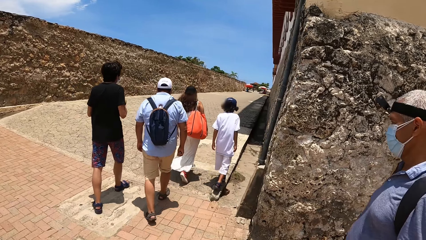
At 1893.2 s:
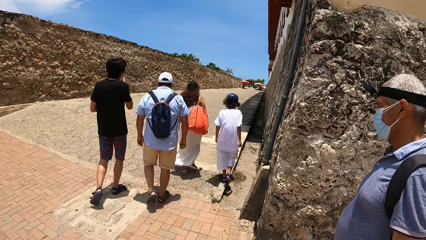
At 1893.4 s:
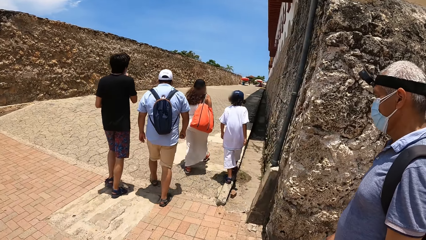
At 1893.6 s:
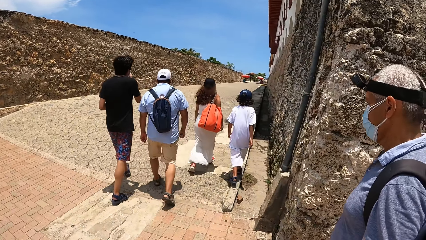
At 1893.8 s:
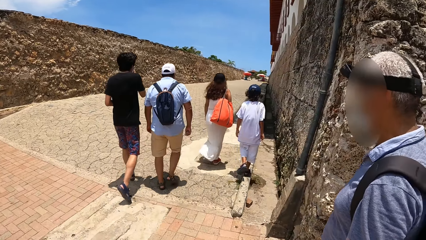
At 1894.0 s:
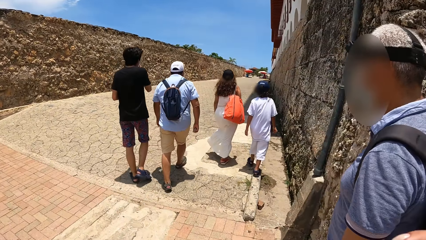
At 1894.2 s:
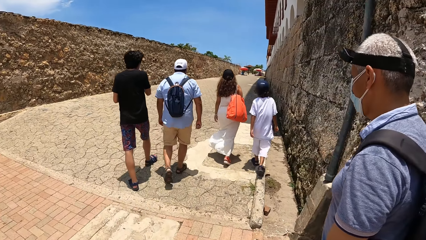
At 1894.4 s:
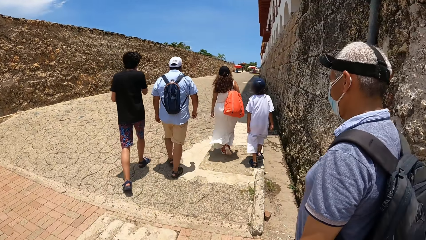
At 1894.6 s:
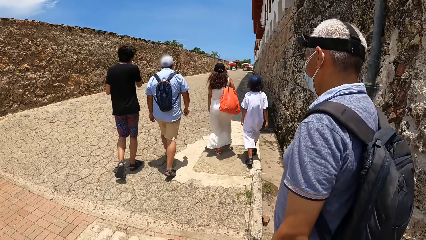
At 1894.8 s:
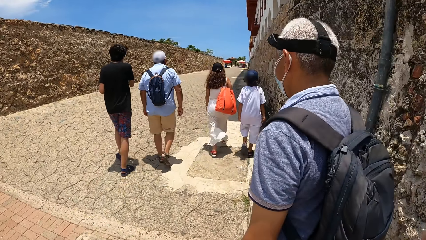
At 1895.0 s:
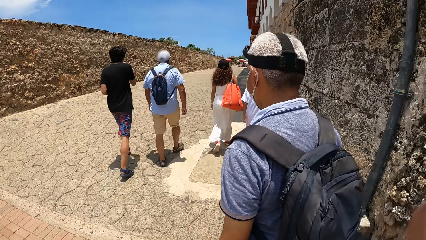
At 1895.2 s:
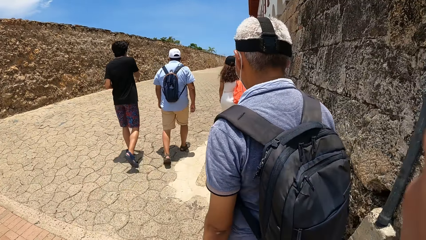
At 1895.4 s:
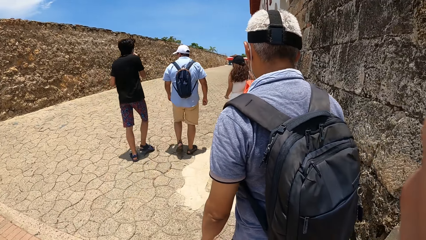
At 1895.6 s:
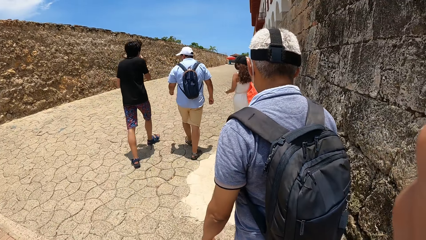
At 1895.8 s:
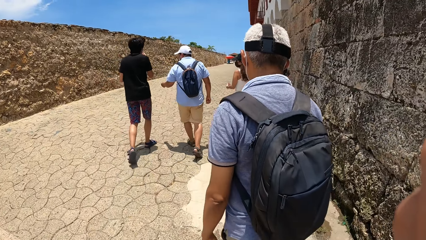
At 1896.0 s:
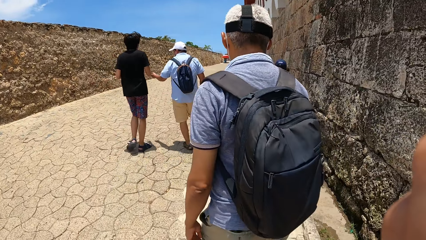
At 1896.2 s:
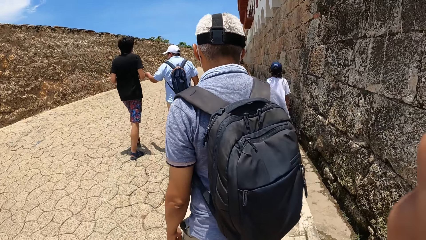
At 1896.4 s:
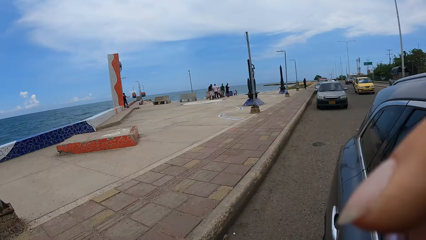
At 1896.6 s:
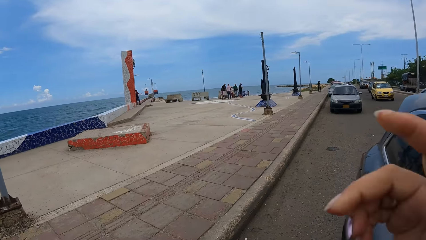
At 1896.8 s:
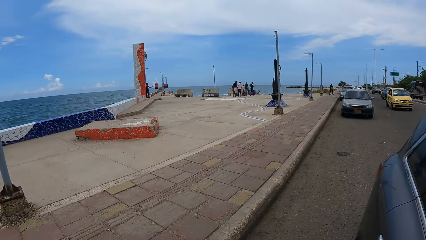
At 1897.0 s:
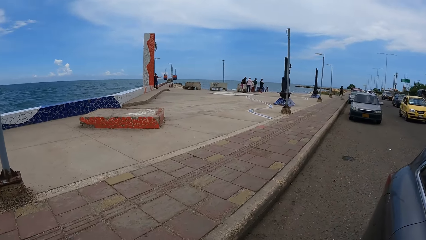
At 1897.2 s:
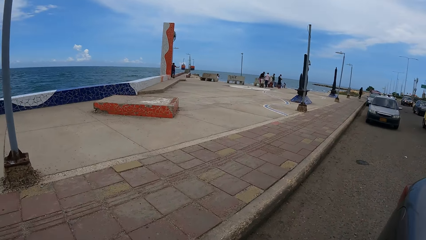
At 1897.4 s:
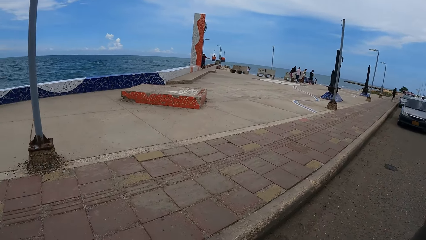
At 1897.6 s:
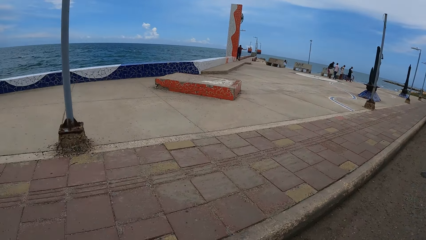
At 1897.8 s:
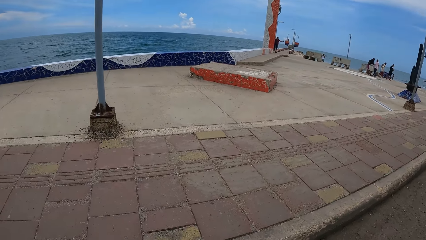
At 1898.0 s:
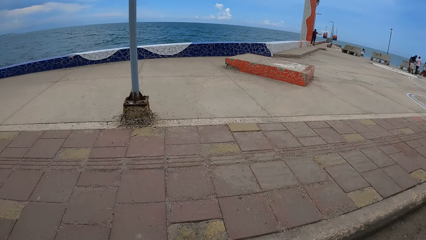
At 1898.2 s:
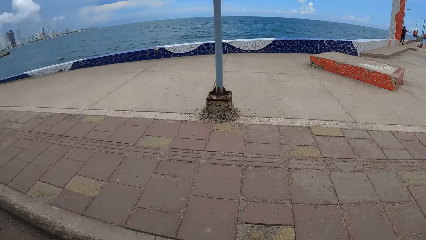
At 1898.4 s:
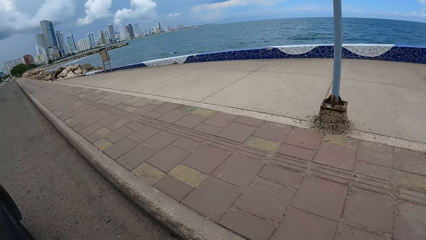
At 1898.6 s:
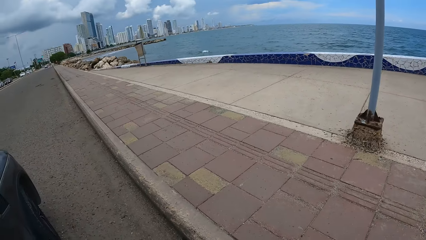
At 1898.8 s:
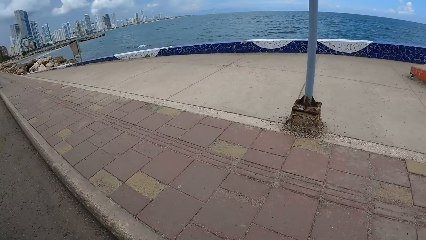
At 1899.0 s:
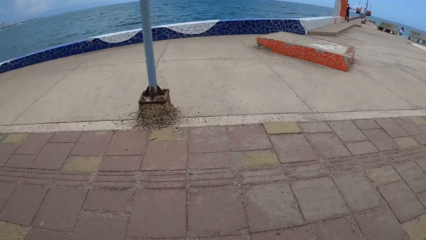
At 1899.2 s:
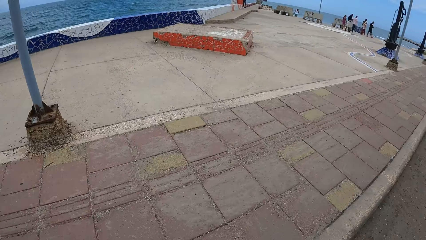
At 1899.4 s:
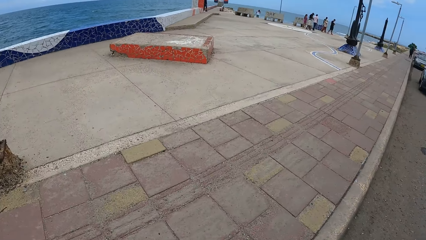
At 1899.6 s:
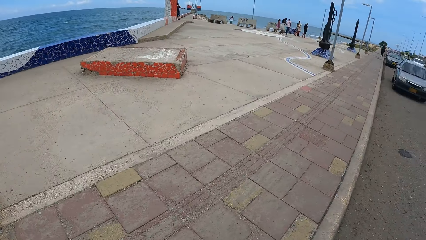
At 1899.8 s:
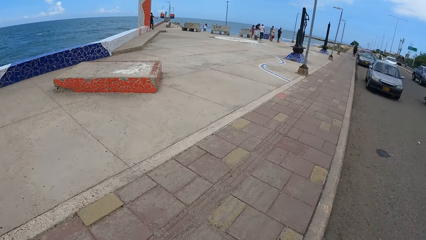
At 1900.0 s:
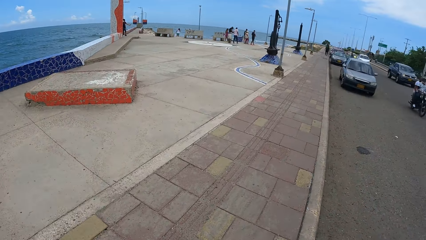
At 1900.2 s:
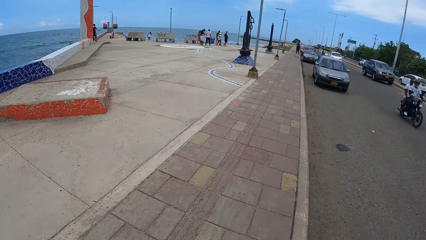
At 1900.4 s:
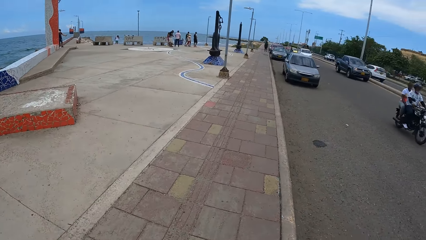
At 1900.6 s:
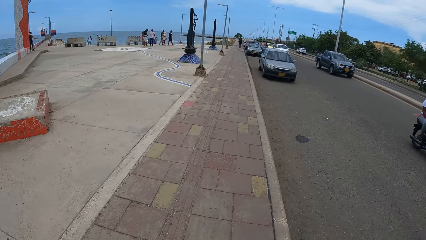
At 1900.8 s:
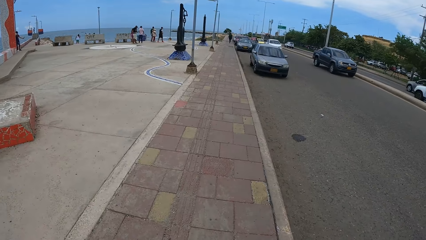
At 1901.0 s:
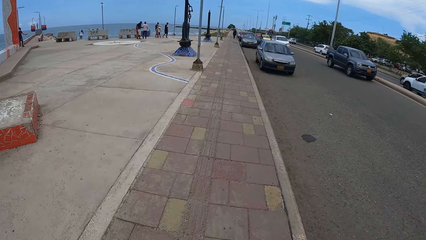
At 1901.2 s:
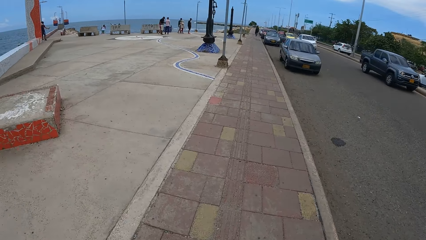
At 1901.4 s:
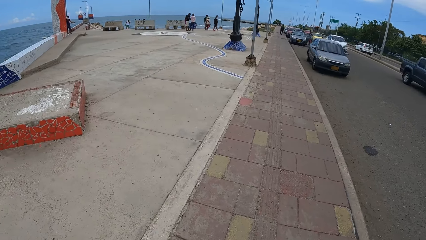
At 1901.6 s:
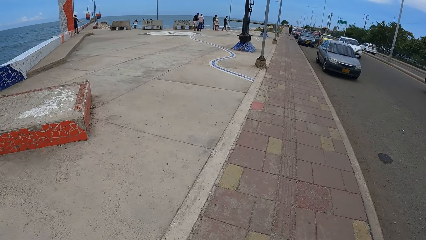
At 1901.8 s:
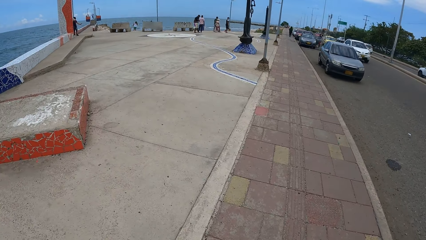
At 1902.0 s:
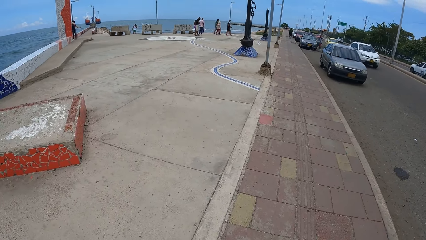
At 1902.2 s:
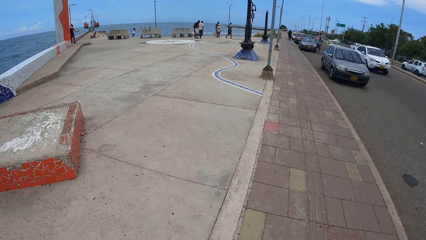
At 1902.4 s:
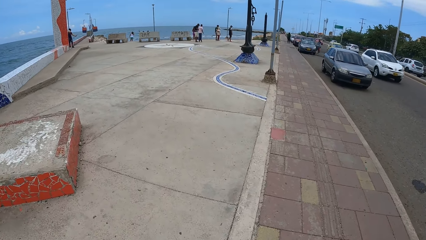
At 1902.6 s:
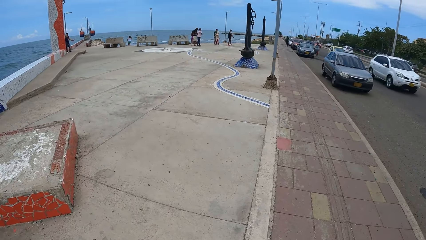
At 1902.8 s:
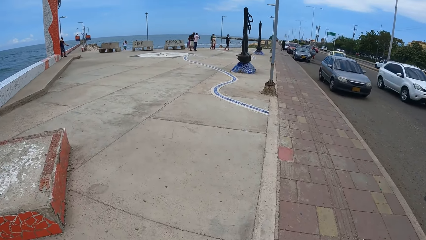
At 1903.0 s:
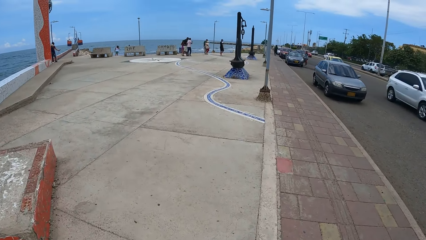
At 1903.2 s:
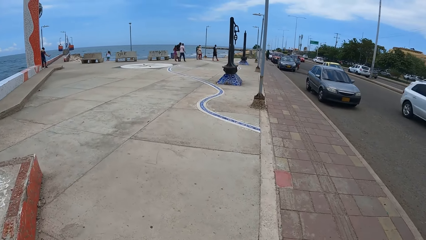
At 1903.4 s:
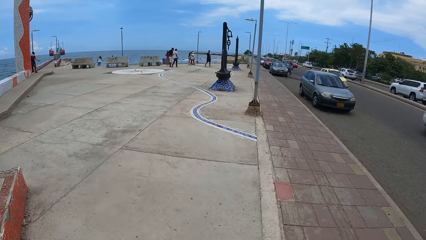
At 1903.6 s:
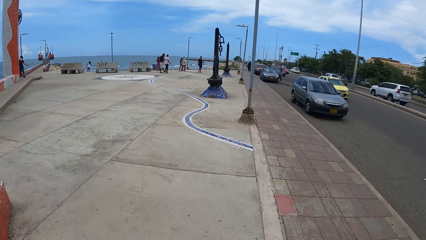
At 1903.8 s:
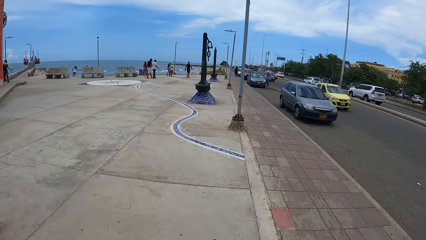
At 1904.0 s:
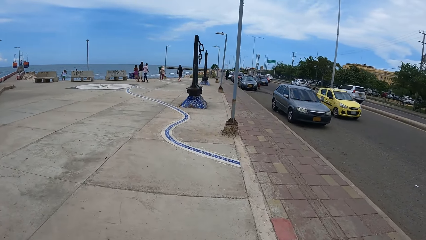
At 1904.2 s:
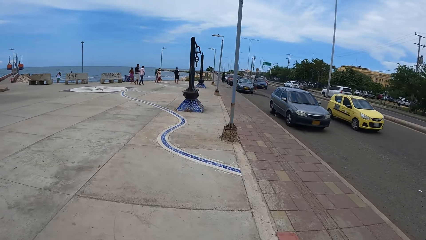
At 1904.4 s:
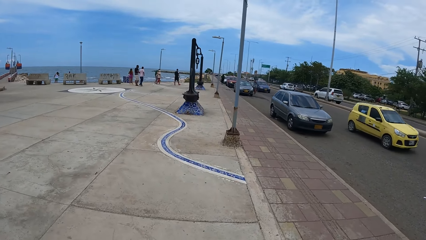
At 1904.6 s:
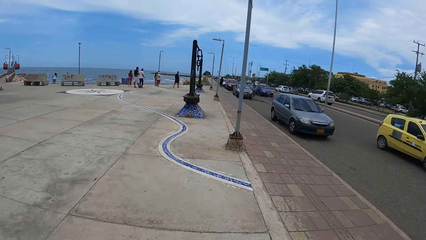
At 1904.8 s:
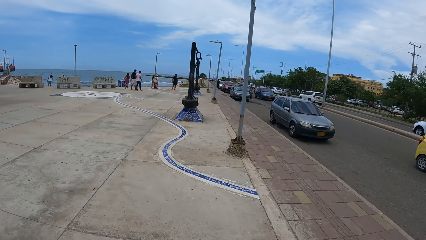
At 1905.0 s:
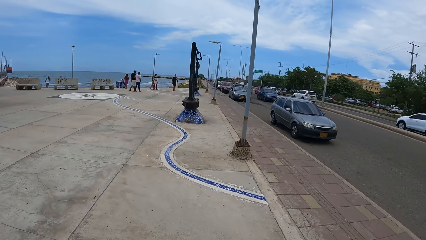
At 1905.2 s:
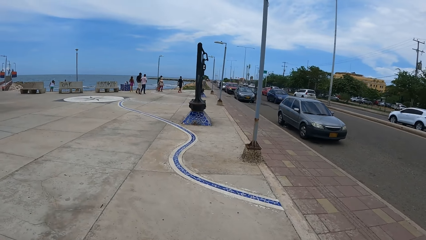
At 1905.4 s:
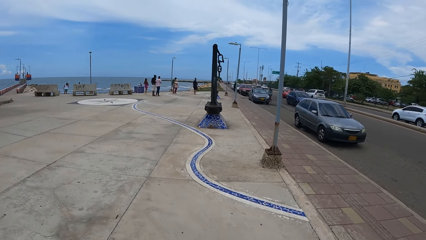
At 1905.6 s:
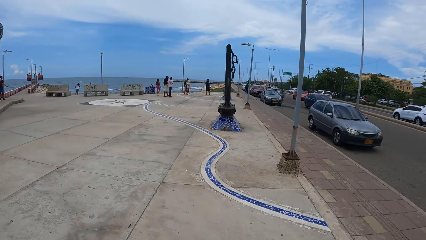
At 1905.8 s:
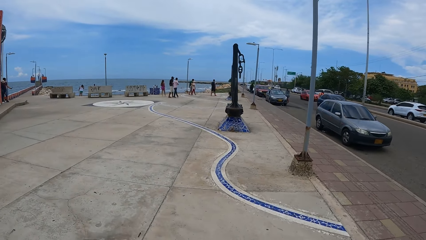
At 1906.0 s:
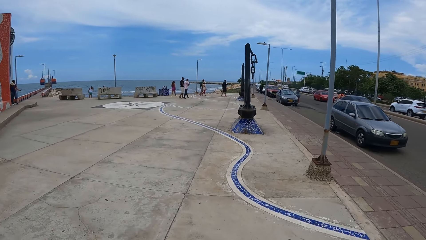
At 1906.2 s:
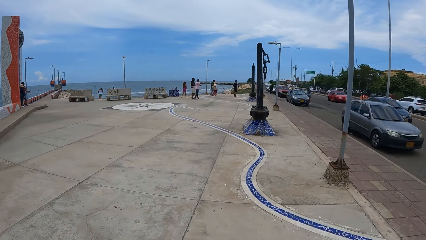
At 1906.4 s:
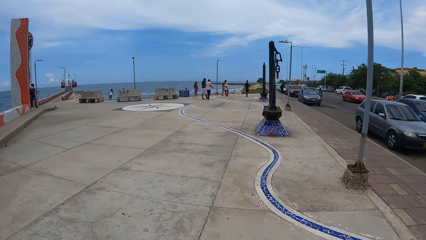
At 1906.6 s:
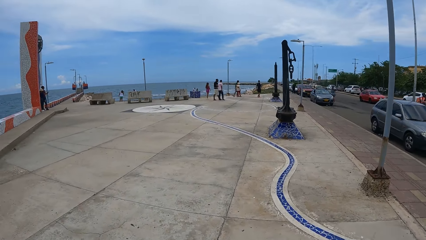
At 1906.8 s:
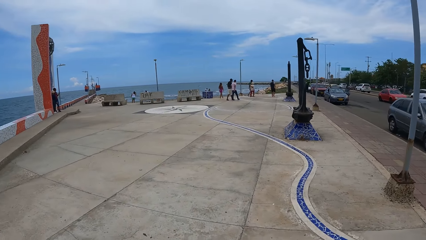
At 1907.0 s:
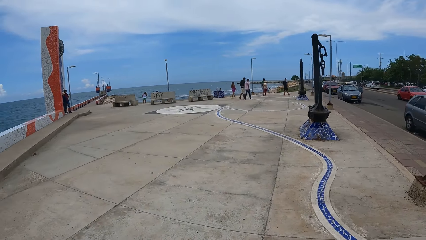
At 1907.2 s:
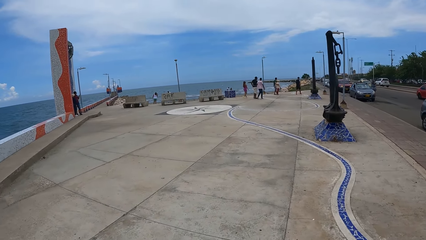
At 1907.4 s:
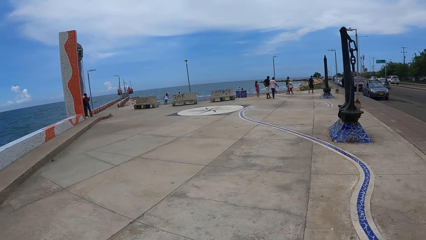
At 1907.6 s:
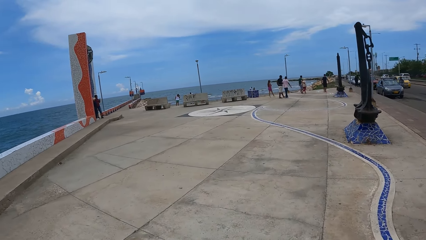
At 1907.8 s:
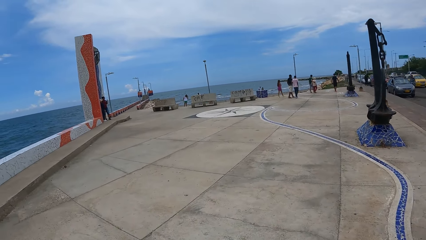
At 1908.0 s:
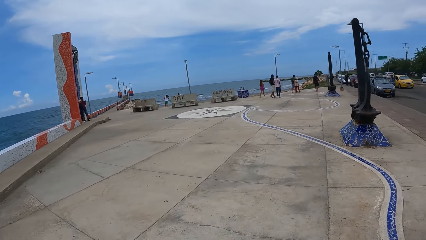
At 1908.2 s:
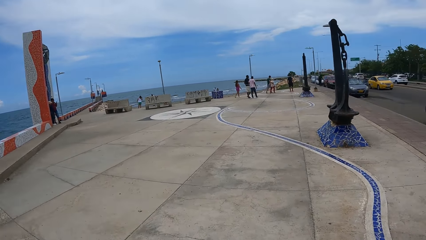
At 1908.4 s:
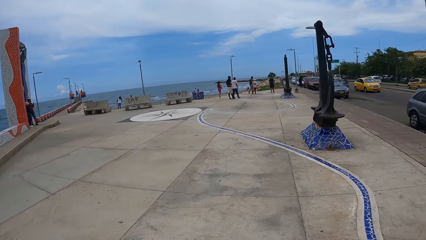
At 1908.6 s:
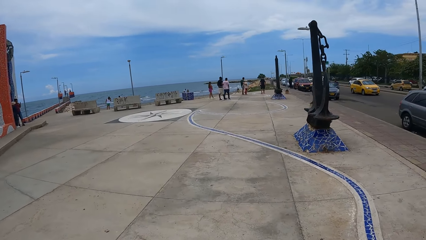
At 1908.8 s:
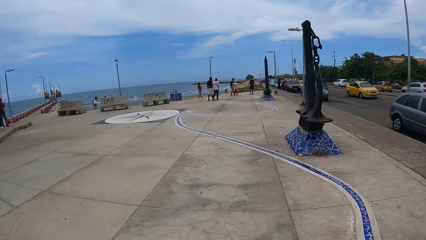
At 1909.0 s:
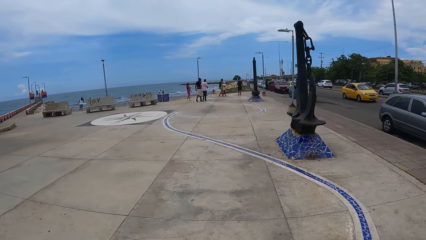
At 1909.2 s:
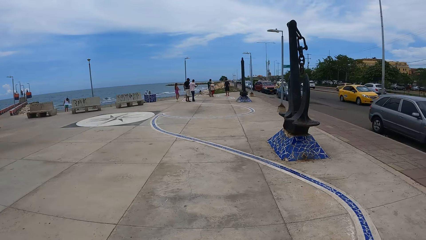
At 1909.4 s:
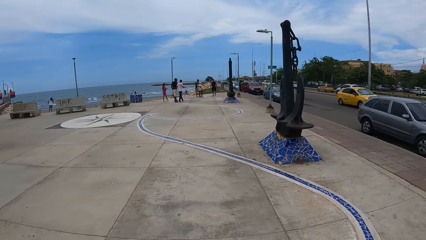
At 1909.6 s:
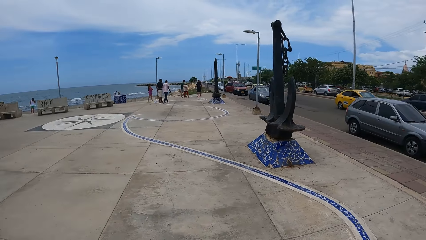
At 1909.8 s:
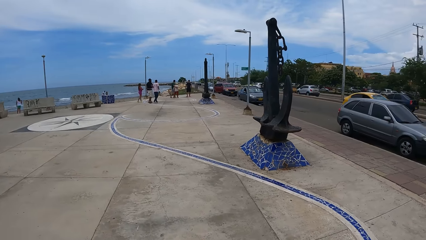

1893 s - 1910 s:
The camera wearer turns right. They walk forward. They look around. They stare at the ocean. They turn right. They walk forward along the pavement. They walk right. They look forward.
